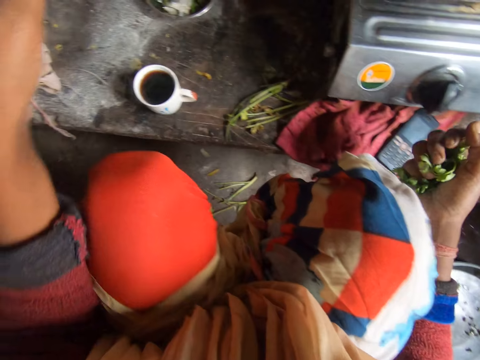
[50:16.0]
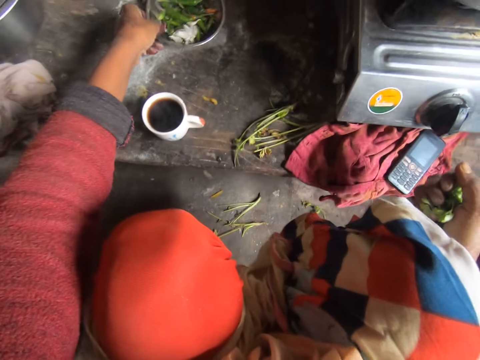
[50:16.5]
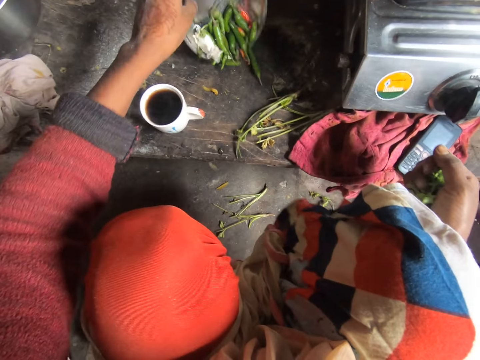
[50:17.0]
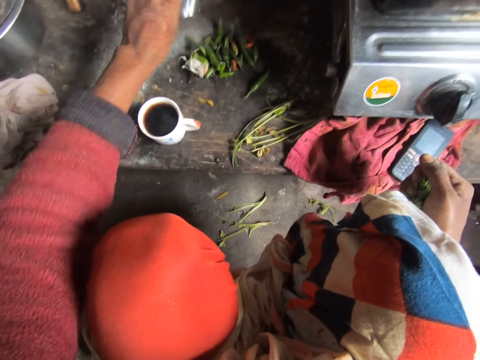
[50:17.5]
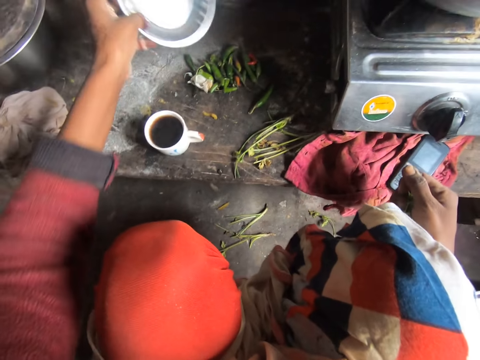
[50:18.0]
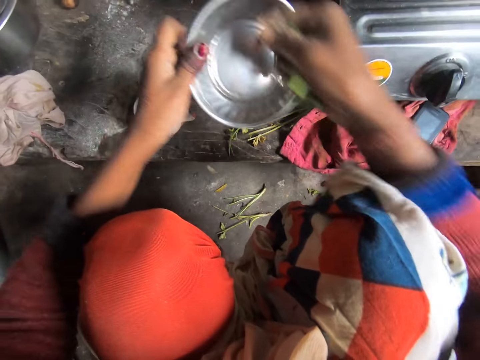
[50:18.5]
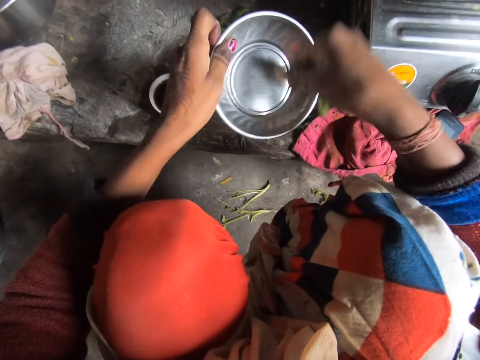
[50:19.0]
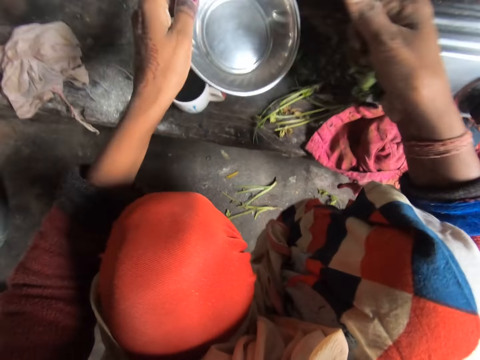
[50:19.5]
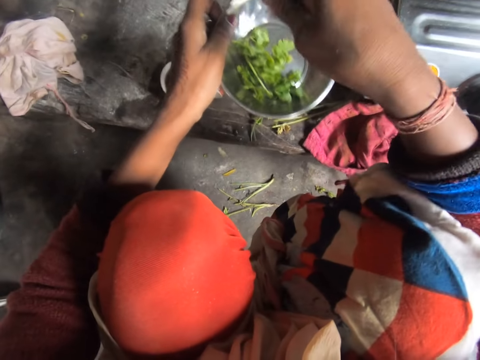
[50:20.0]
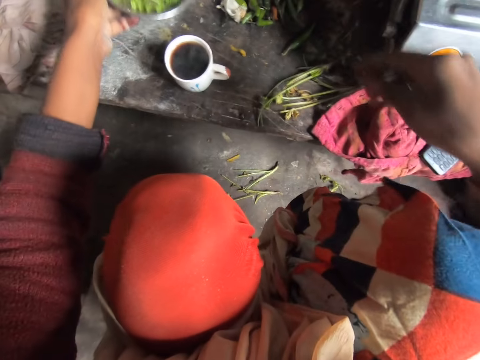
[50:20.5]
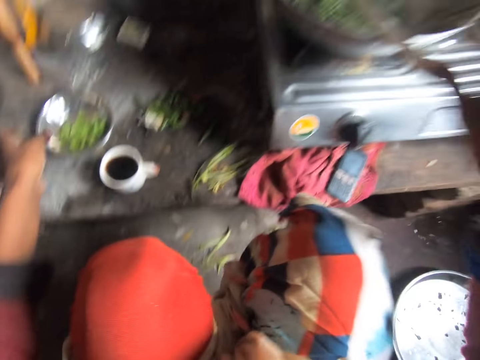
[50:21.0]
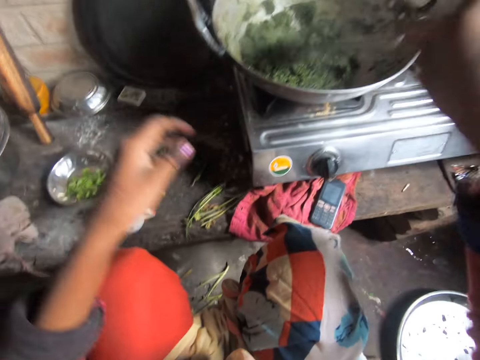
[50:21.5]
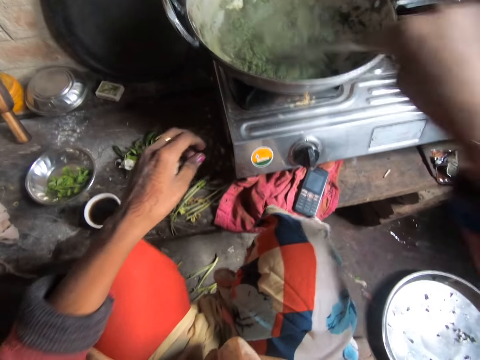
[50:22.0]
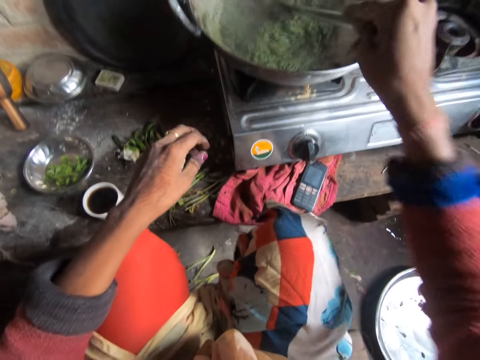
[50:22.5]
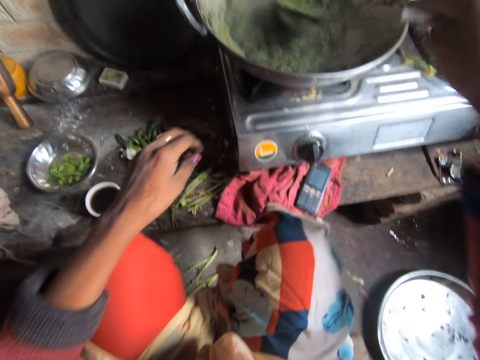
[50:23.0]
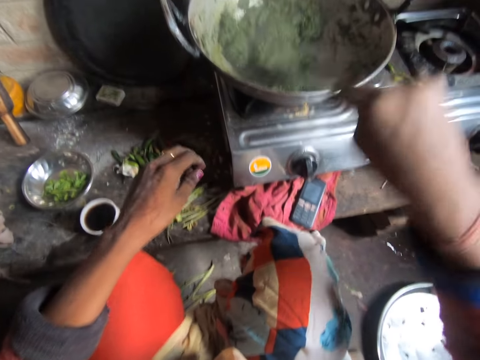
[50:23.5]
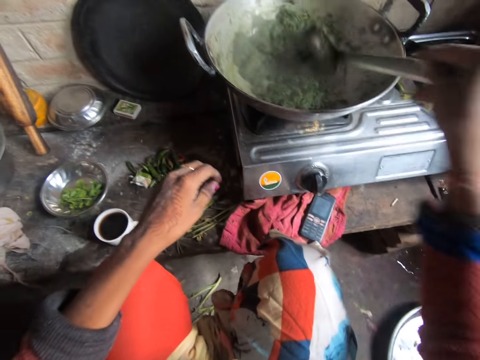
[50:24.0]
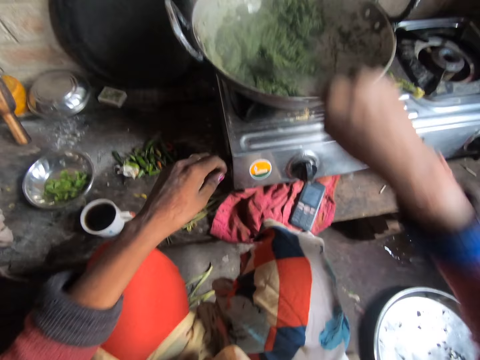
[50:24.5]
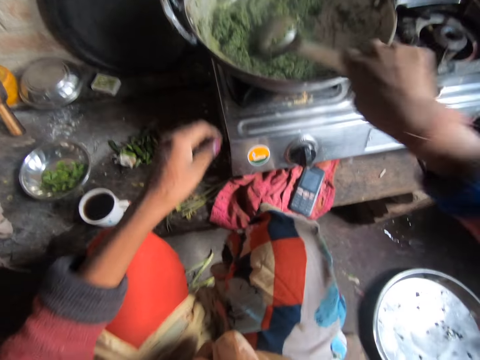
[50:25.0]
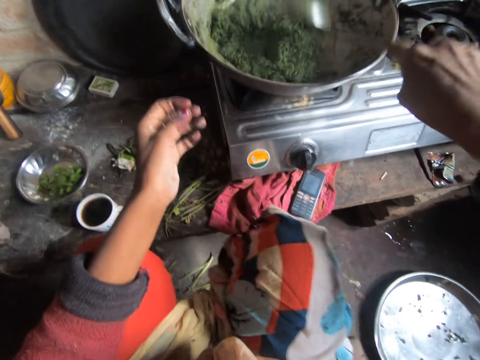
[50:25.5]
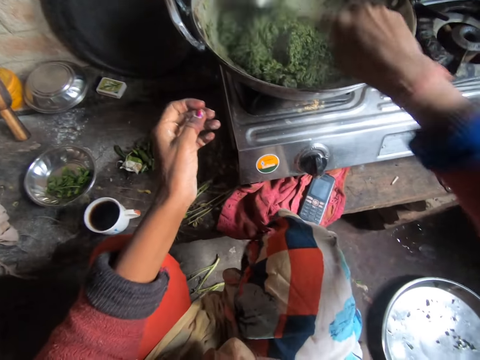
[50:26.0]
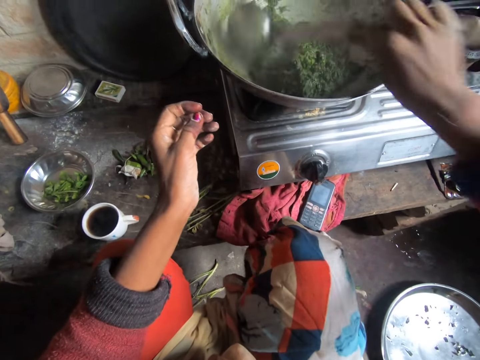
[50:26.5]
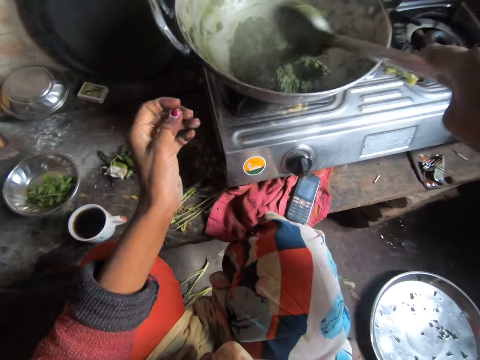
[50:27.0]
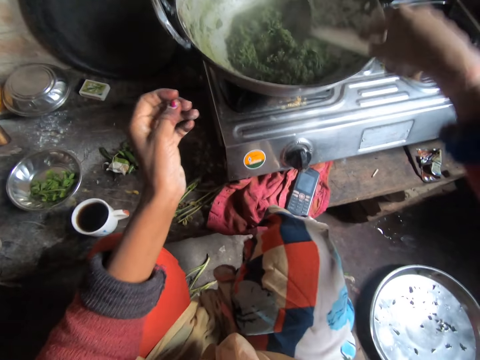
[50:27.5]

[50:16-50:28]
The camera wearer pours the pepper in the plate or bowl on the cabinet. They pick the bowl. They put the coriander in the bowl. They put the bowl on the kitchen area. They stir the vegetable soup.

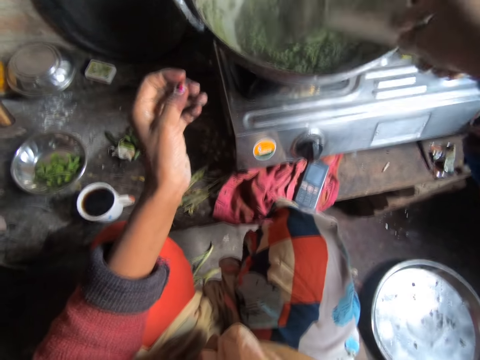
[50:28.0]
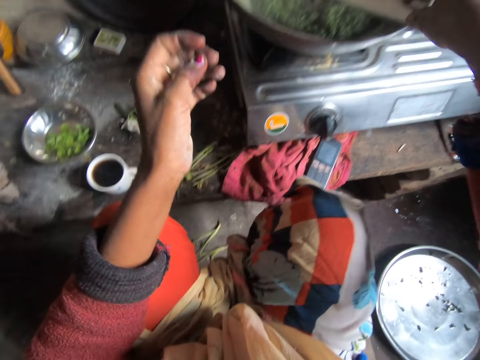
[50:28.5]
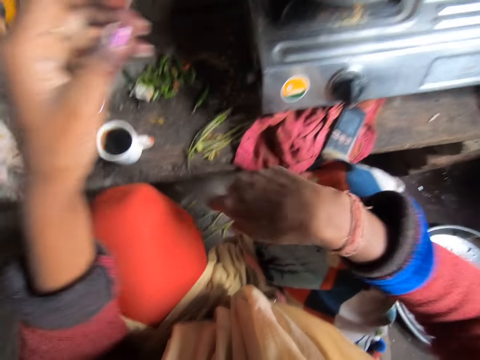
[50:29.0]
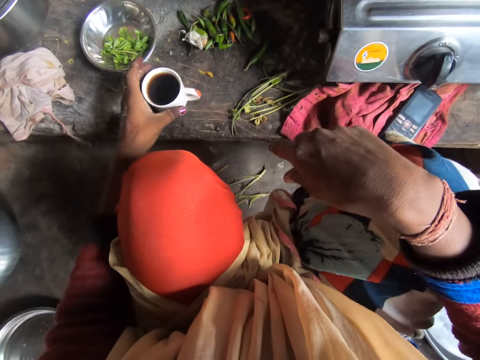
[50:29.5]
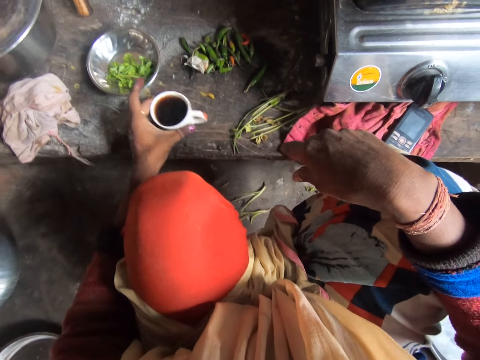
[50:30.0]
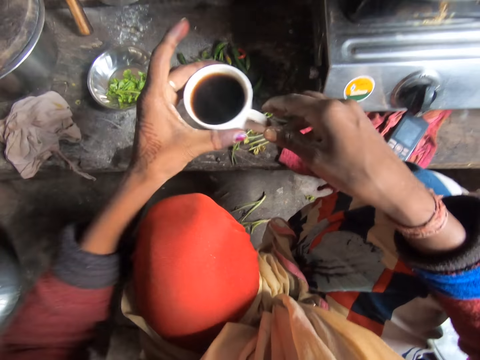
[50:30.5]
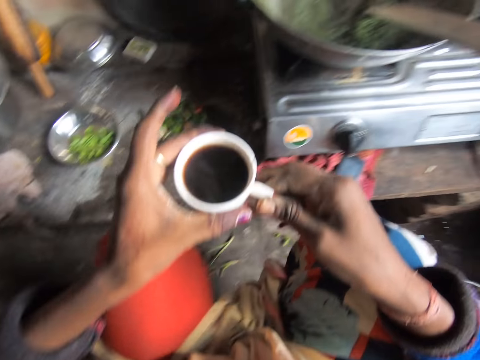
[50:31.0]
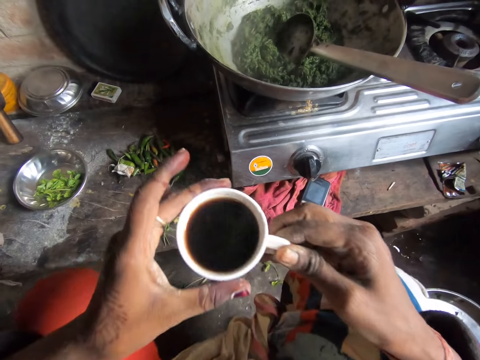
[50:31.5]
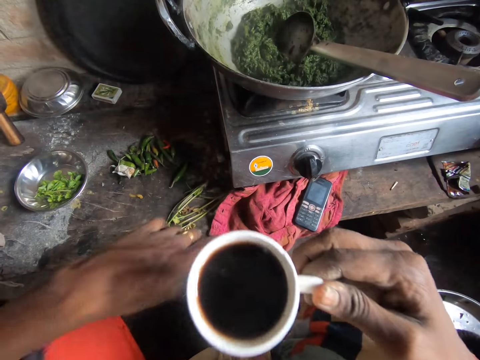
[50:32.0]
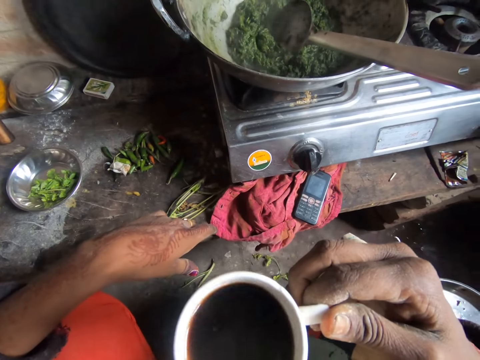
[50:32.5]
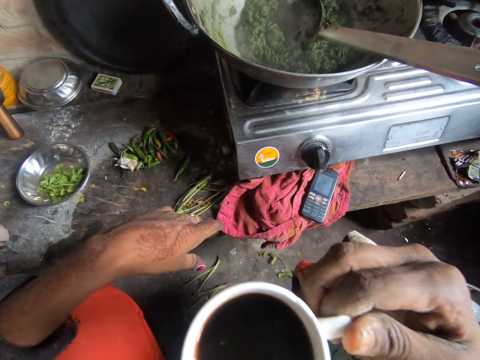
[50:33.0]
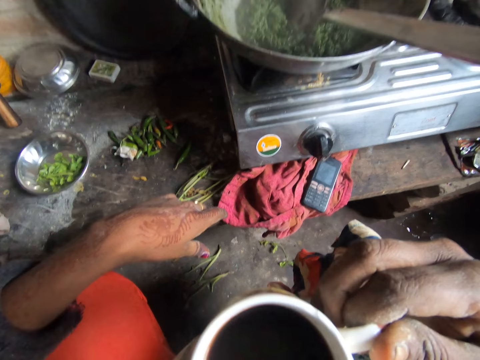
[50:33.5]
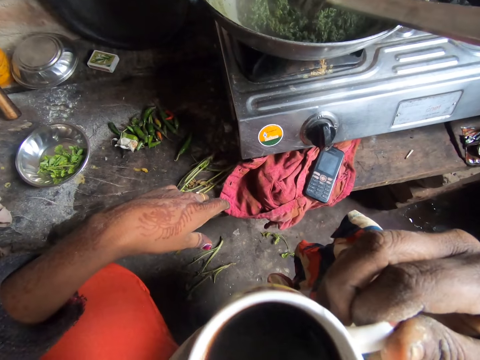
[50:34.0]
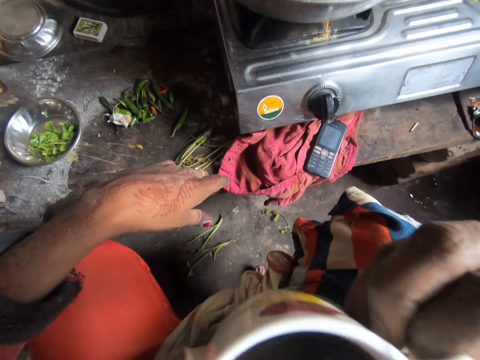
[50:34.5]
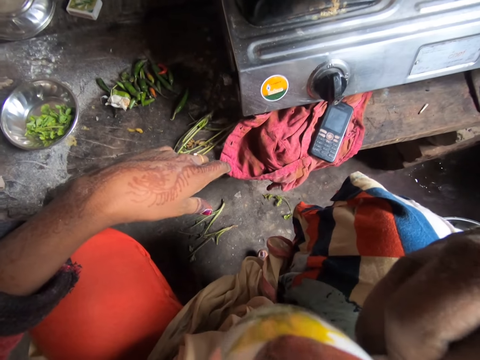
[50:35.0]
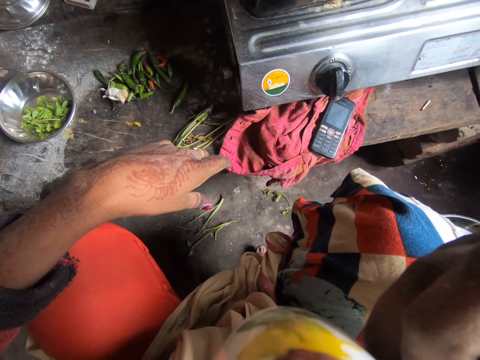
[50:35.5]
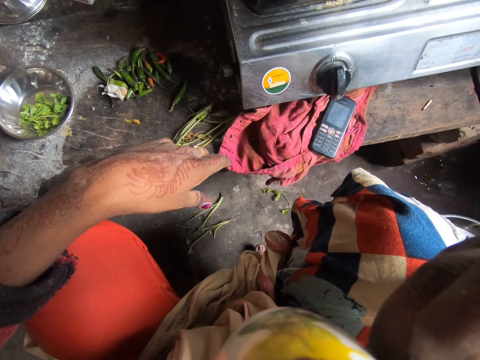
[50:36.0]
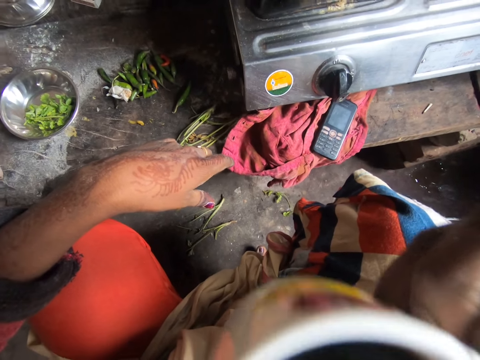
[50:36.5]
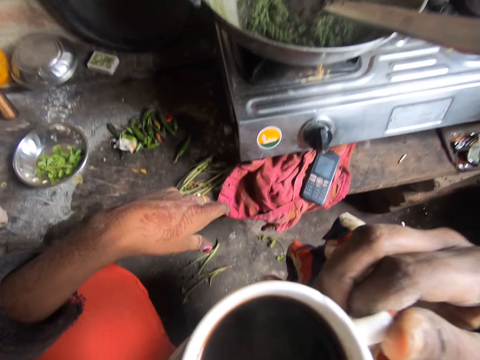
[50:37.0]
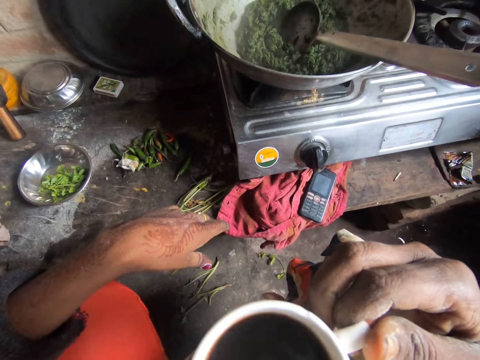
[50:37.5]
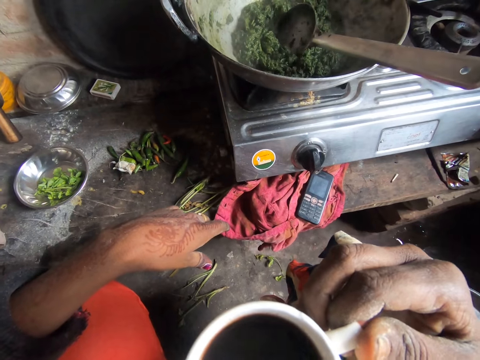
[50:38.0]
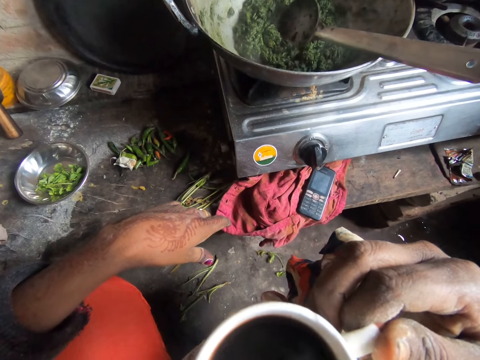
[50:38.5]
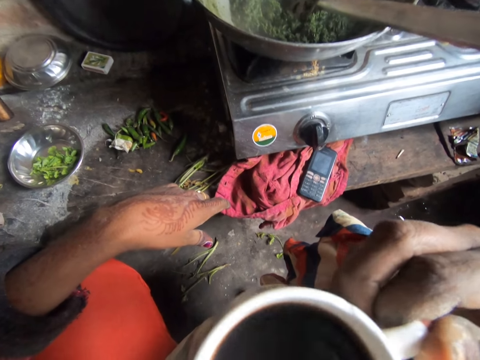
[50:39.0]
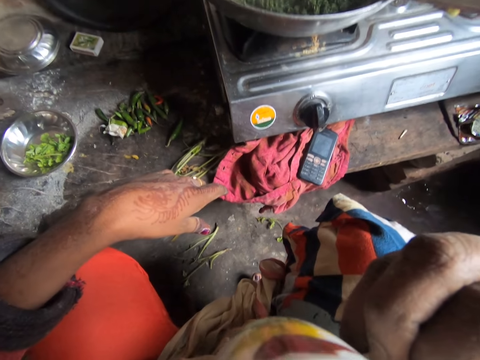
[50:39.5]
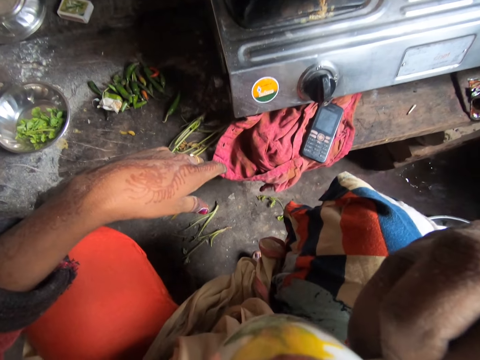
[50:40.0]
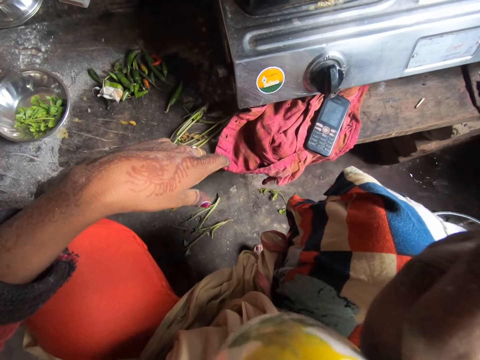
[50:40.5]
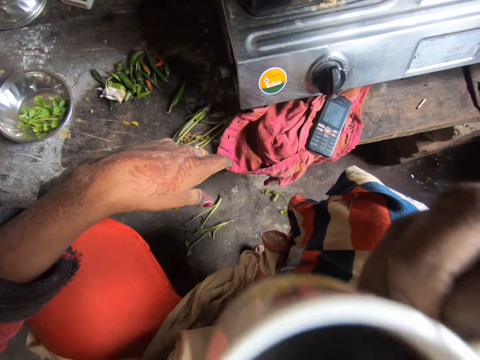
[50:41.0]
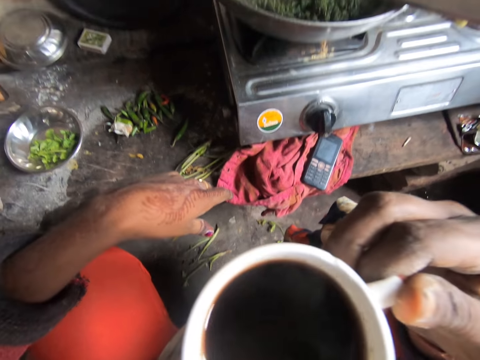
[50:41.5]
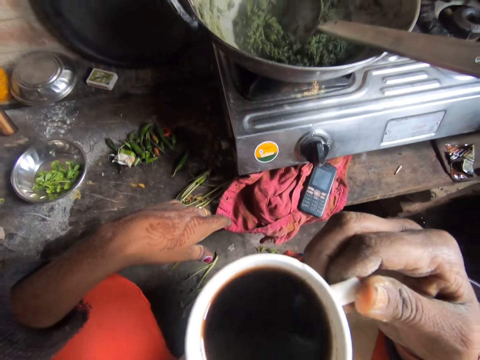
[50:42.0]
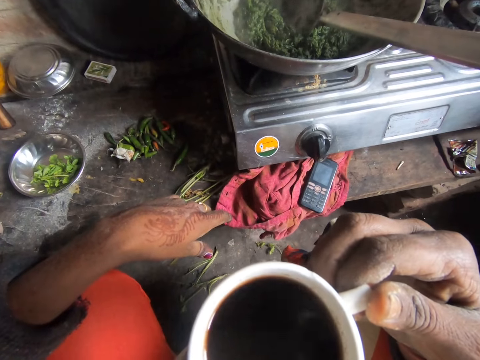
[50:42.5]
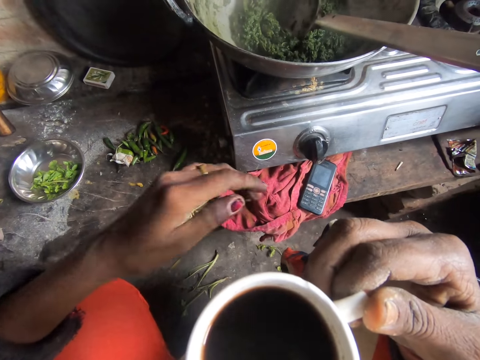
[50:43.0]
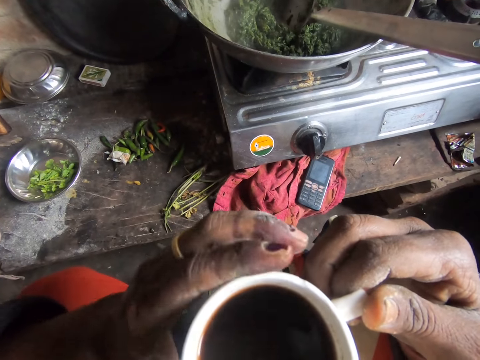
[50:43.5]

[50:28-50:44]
The camera wearer picks up the cup from the table. They drink coffee from the cup.
